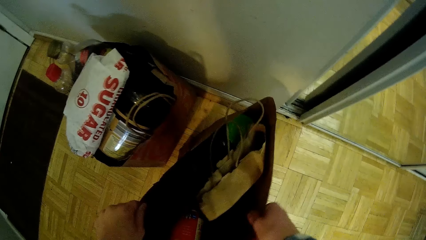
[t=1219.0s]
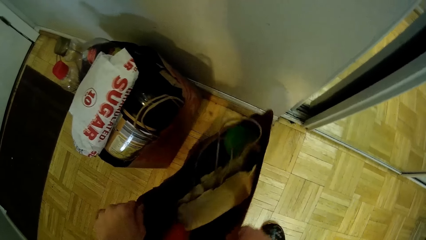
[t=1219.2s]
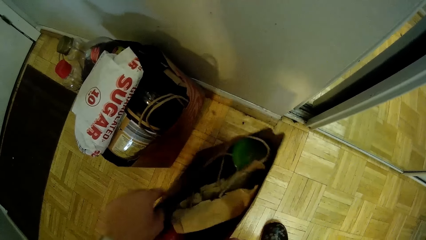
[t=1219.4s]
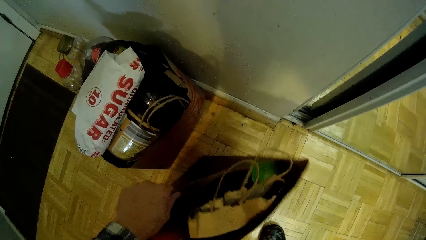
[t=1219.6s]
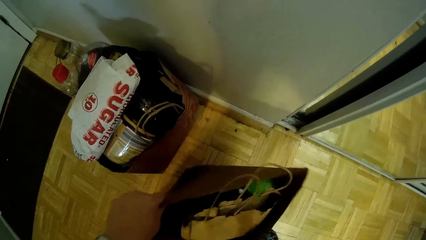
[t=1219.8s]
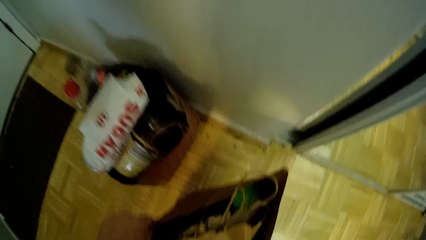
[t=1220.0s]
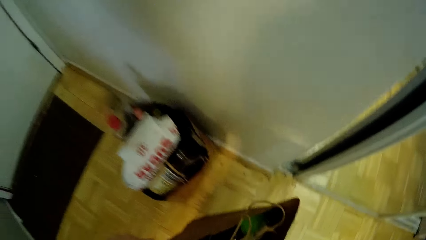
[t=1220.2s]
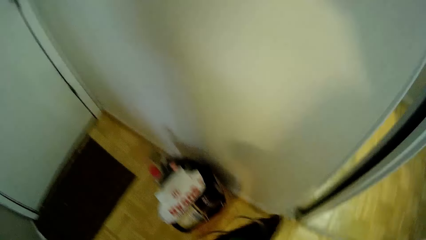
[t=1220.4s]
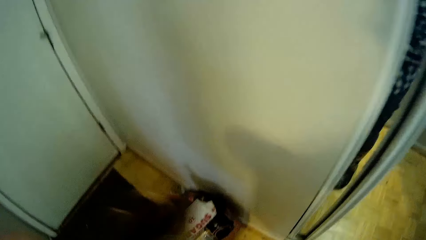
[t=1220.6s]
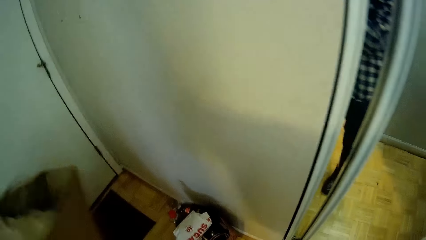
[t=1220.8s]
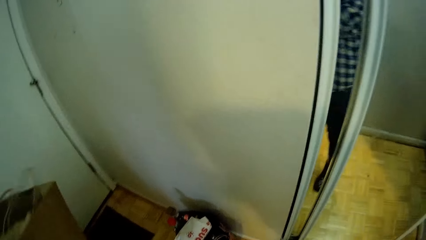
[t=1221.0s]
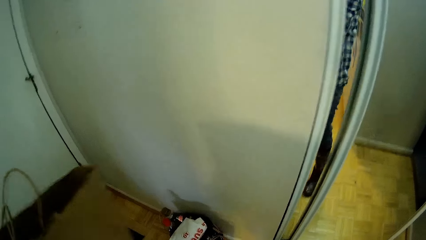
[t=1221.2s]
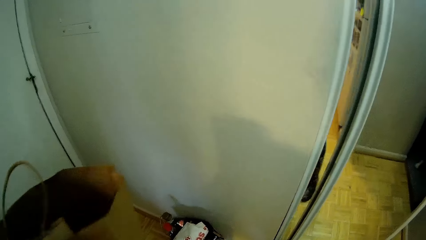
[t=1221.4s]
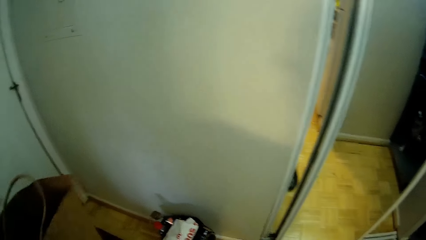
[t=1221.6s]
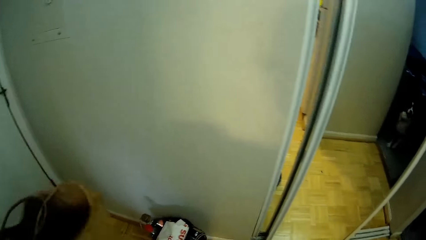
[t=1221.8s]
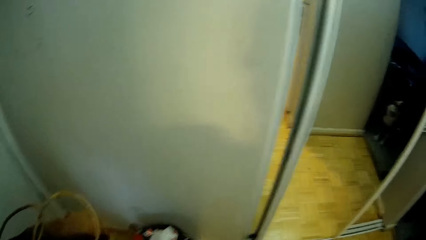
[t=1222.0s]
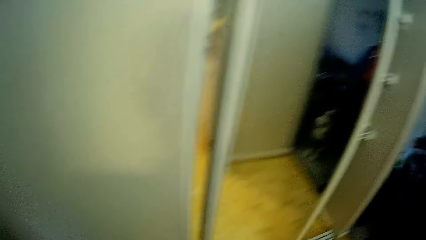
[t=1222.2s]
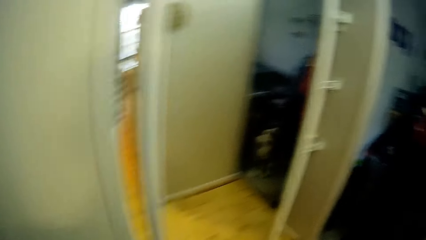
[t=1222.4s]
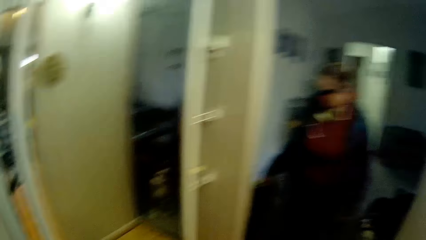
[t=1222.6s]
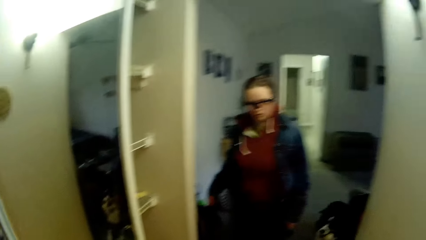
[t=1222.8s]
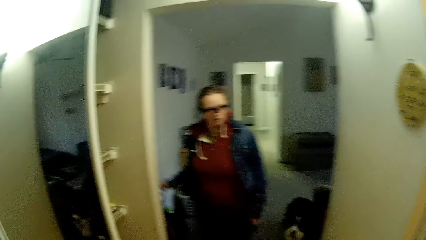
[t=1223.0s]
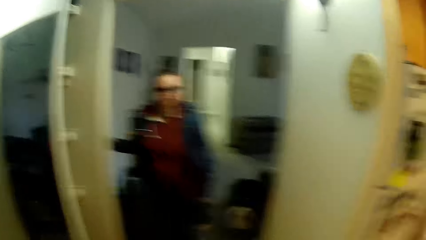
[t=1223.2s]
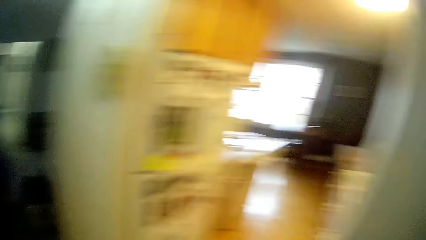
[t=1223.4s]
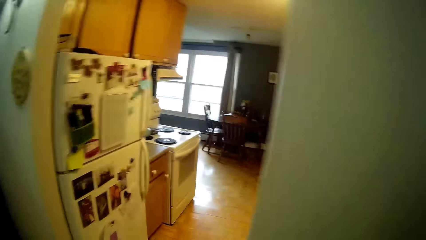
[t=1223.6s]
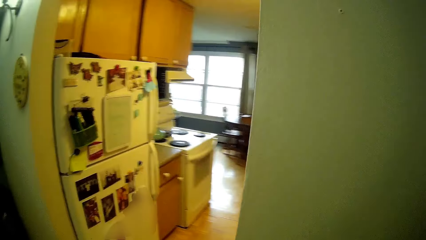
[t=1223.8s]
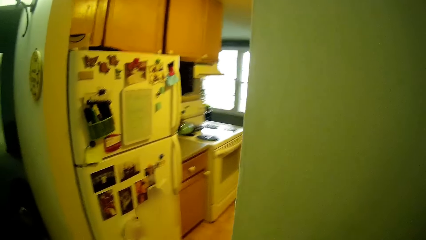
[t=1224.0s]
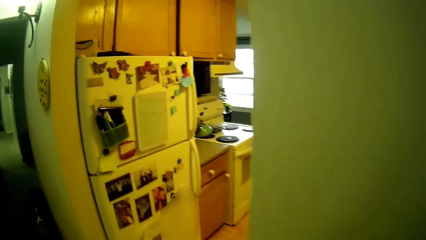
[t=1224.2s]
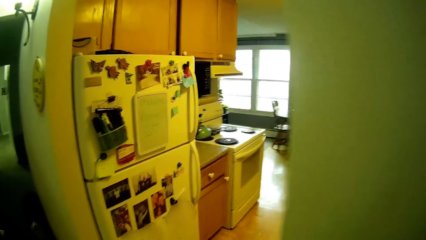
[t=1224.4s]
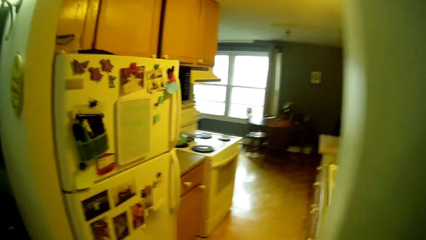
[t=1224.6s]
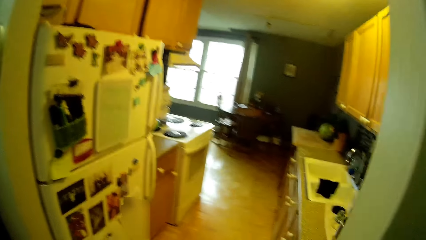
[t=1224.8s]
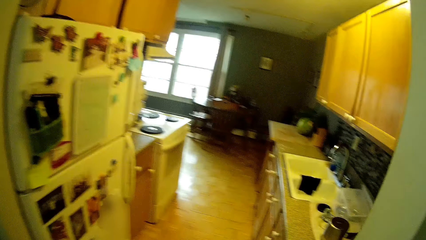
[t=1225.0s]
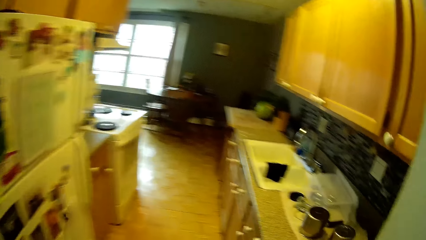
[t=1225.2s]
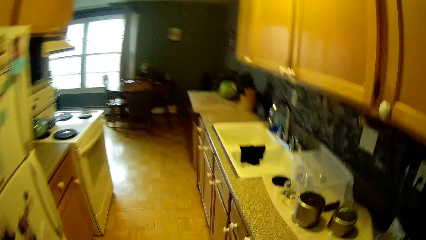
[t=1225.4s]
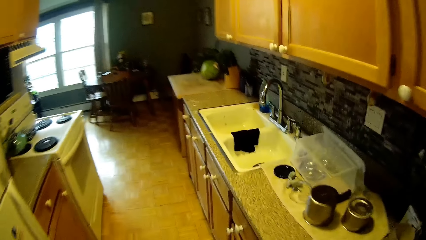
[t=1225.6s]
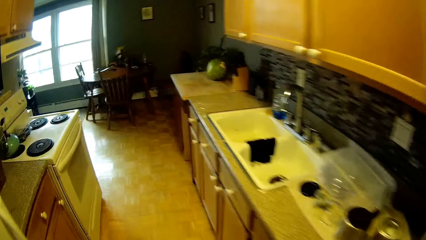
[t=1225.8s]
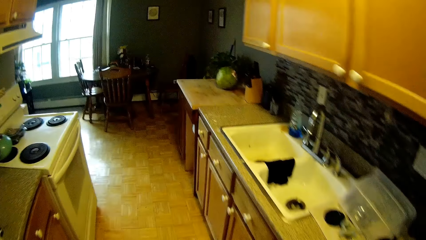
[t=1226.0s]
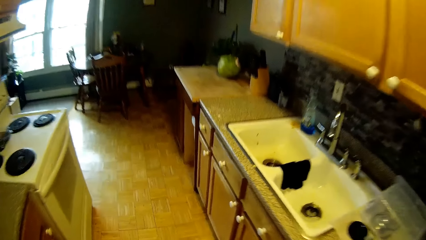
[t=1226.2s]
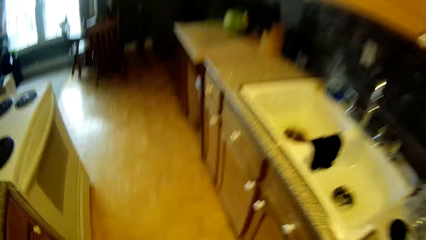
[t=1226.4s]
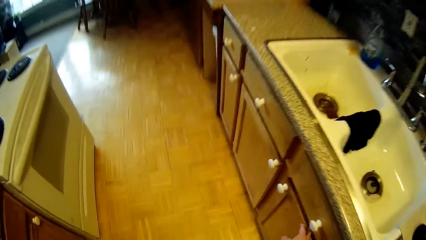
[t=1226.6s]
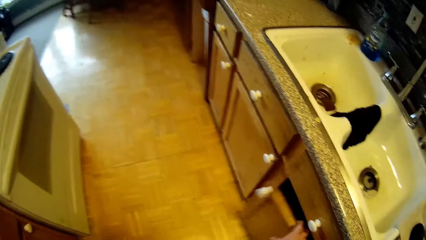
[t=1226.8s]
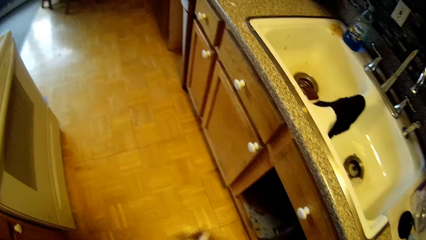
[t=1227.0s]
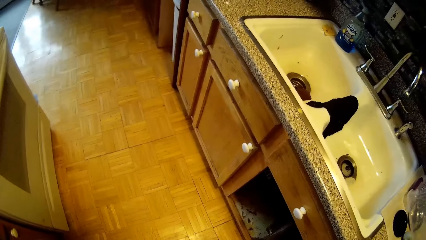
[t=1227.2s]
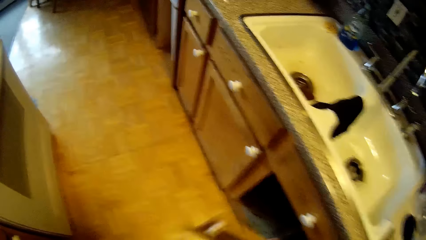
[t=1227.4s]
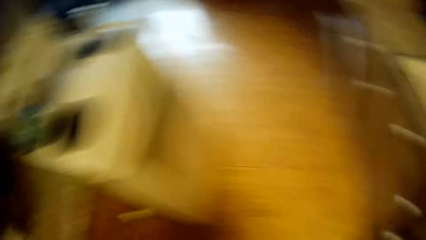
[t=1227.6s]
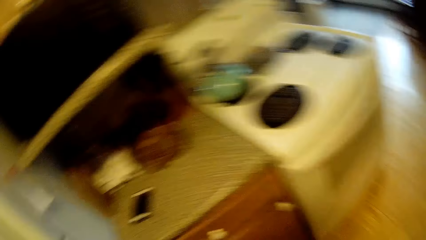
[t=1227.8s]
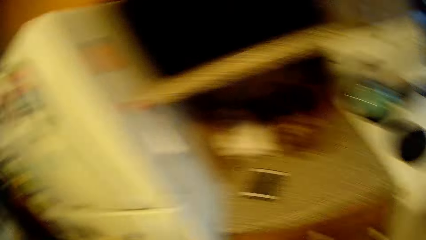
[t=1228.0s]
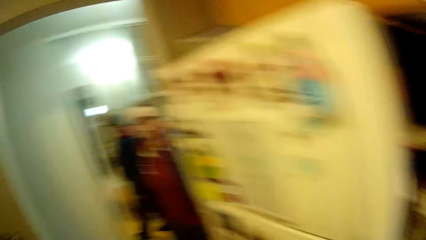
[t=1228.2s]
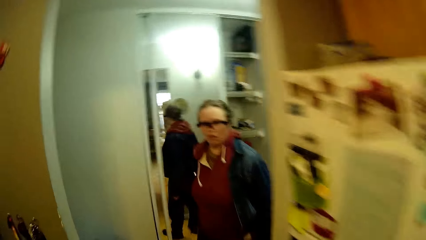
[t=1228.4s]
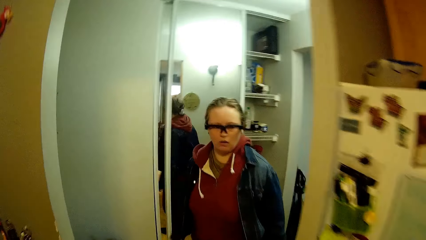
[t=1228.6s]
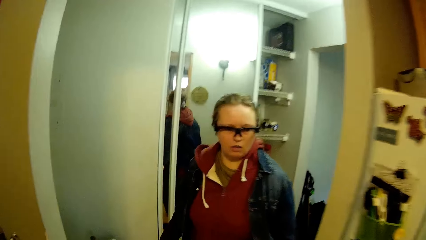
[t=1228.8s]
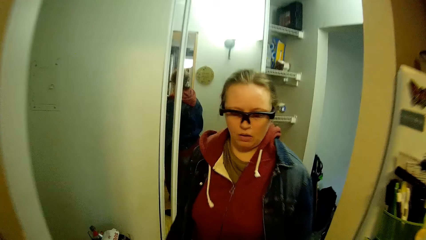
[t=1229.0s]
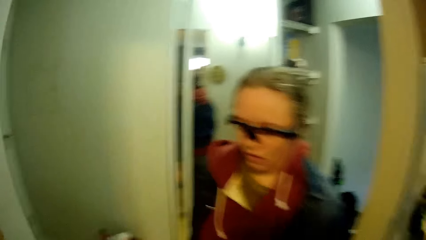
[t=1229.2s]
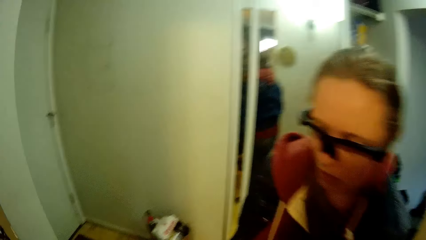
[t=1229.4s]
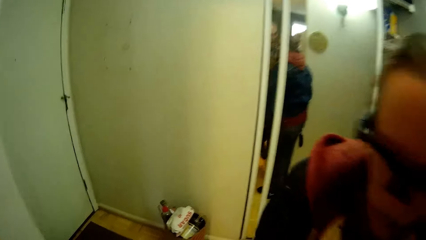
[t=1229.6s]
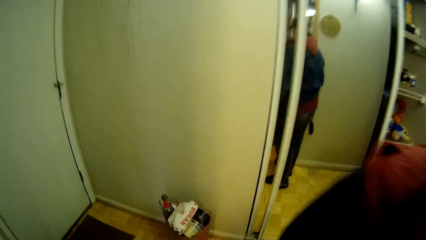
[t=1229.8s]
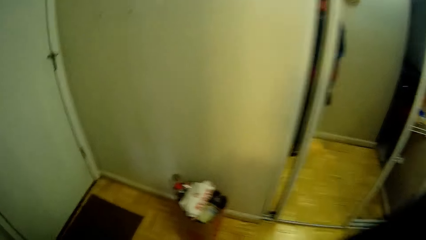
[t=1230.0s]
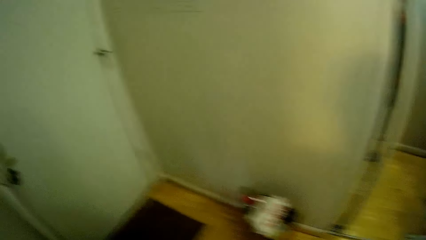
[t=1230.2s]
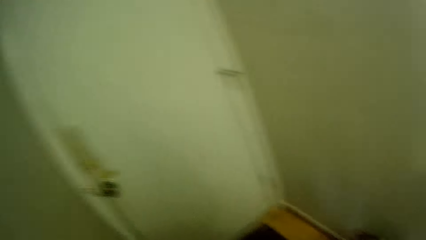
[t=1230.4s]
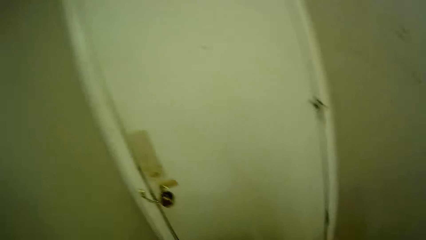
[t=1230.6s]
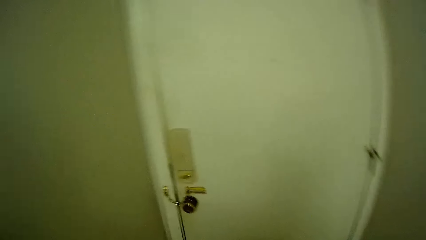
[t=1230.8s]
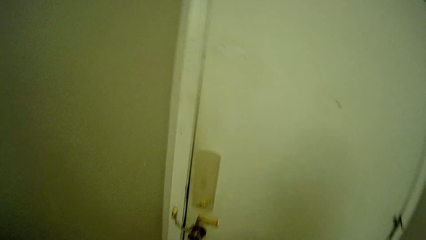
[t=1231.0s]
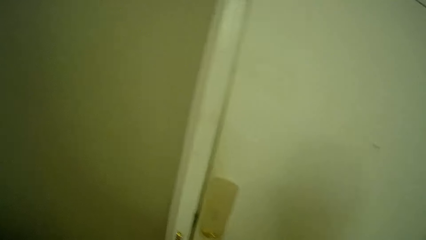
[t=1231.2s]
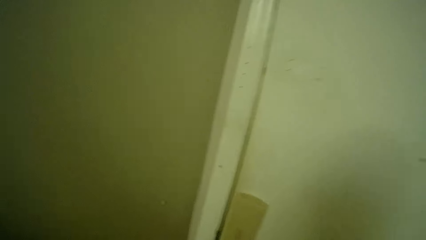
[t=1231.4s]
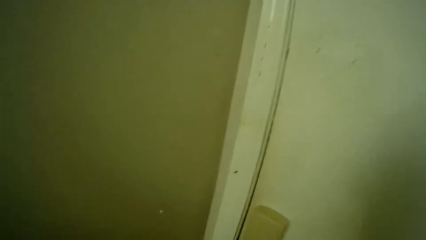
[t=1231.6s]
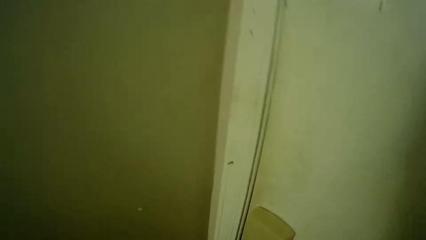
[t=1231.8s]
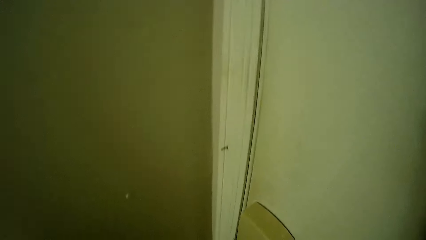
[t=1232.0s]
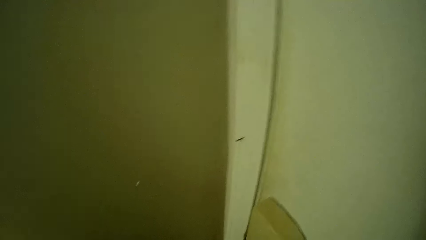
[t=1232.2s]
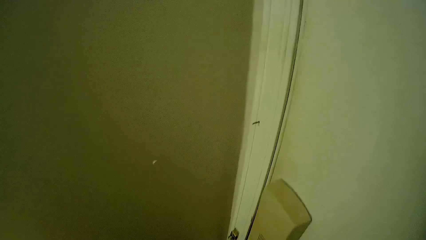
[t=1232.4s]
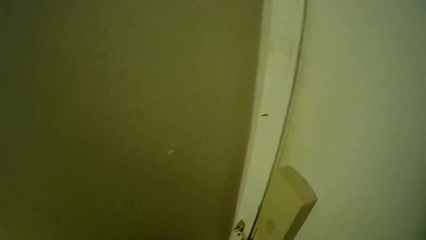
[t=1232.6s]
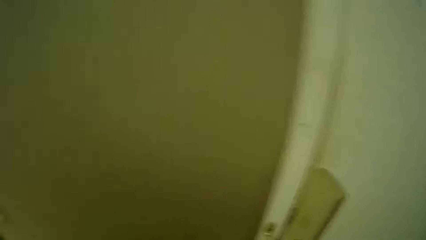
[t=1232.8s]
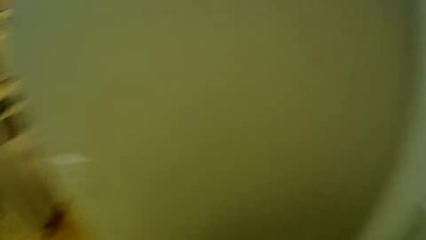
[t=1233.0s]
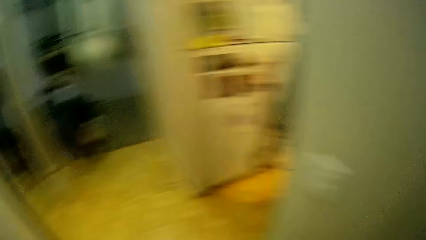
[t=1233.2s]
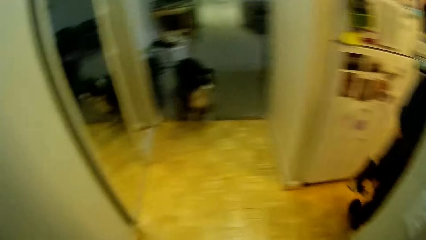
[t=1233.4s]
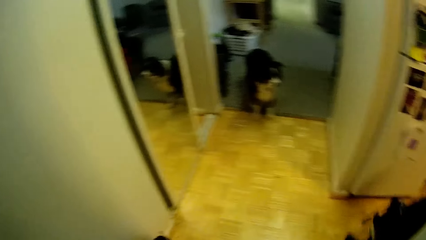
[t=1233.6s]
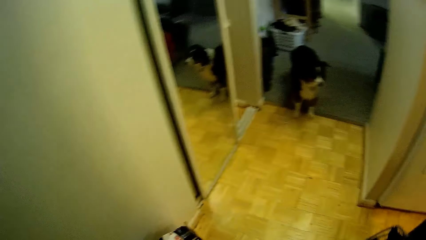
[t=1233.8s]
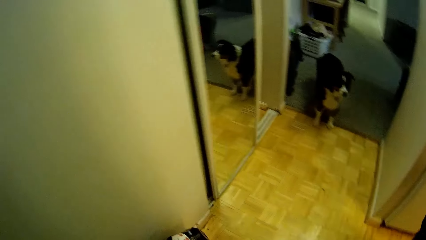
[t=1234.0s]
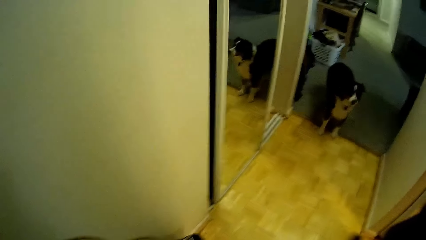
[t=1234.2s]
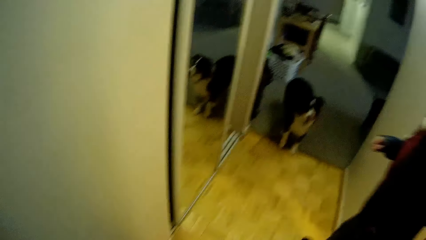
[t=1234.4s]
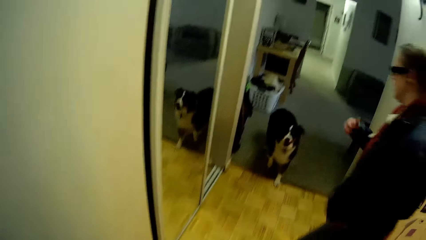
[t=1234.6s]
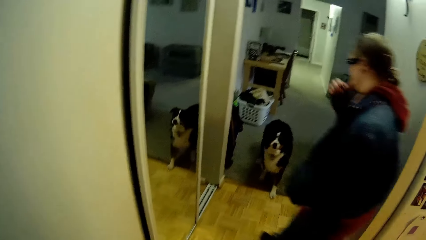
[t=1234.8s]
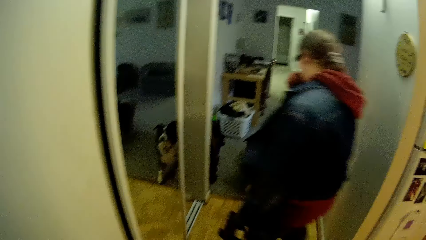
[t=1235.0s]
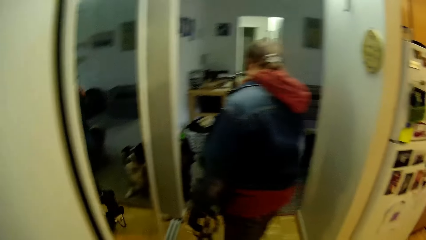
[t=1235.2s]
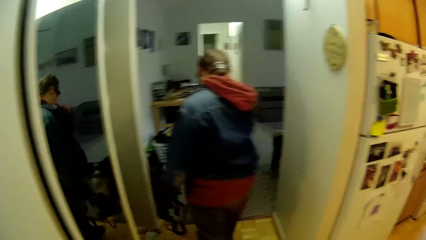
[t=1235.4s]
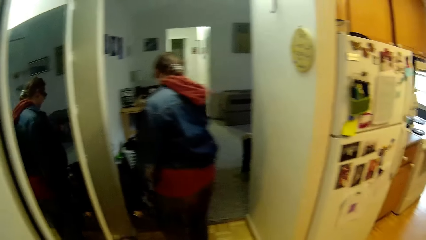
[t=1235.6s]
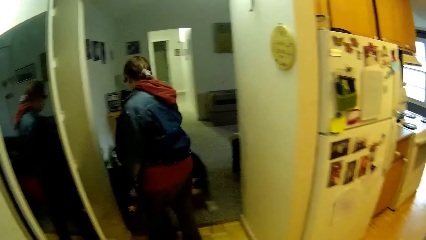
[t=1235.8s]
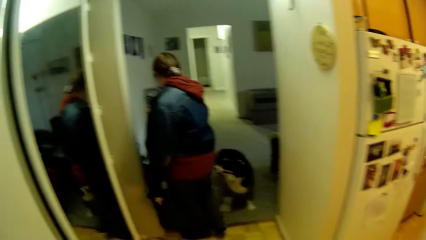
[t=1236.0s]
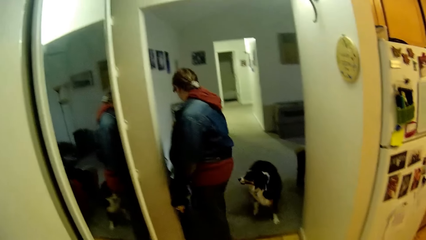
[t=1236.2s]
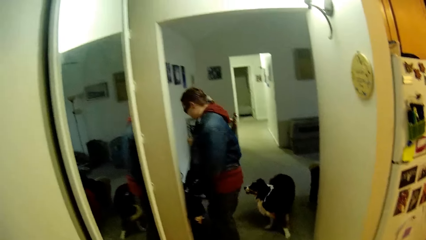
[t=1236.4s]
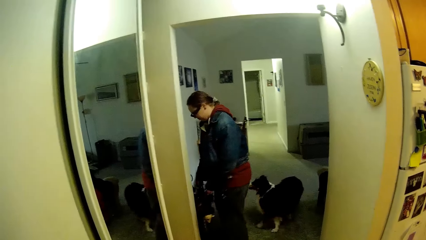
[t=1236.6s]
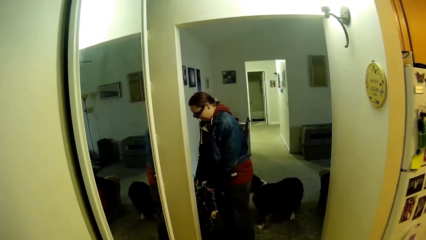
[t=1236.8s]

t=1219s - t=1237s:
The camera wearer looks at a woman. He walks into a kitchen through a corridor. He looks around. He opens a cupboard with his right hand. He speaks to the woman. He closes the cupboard with his right hand. He looks at the woman. He walks out of the kitchen through the corridor. He looks around. The woman walks out of the kitchen through the corridor. The woman walks into the room through the corridor.
